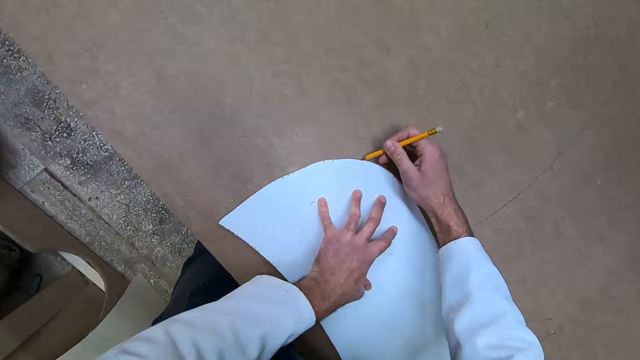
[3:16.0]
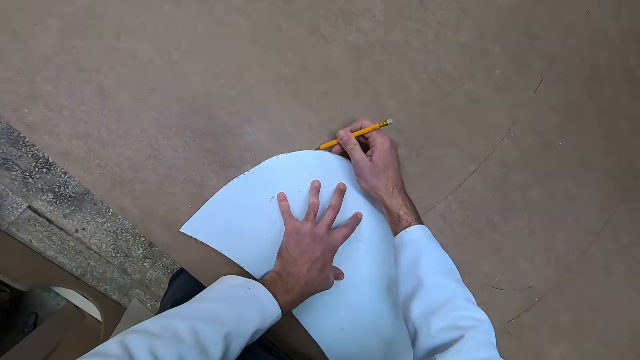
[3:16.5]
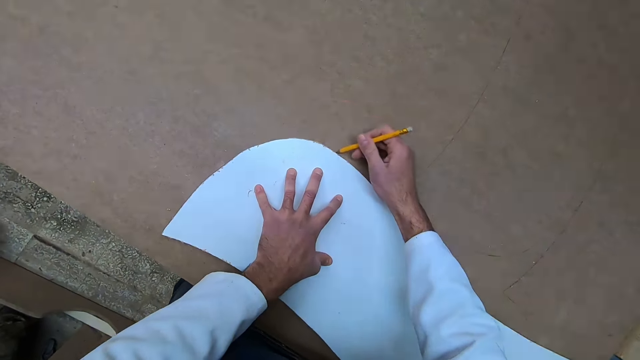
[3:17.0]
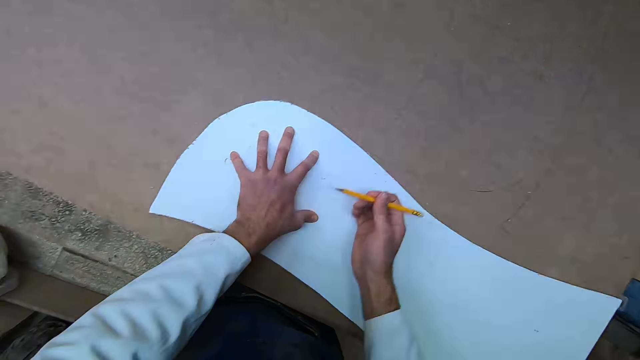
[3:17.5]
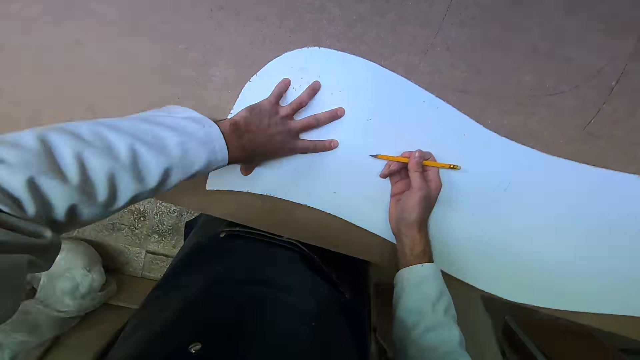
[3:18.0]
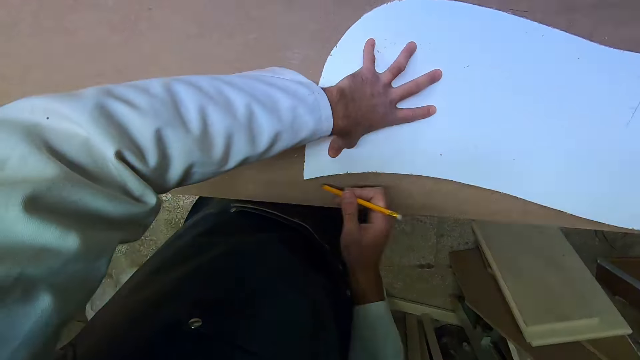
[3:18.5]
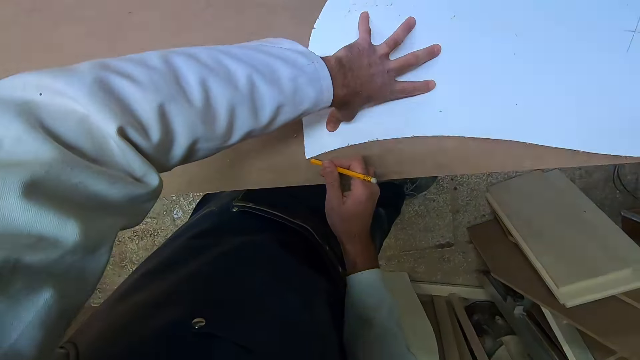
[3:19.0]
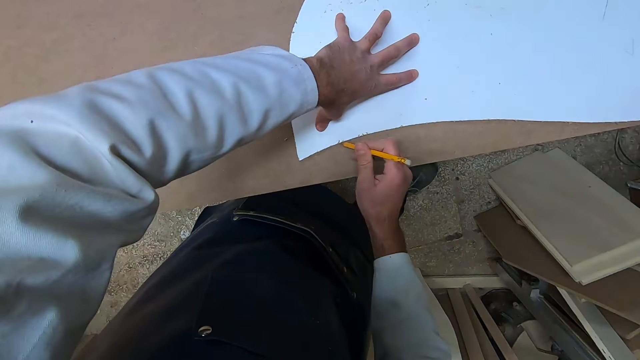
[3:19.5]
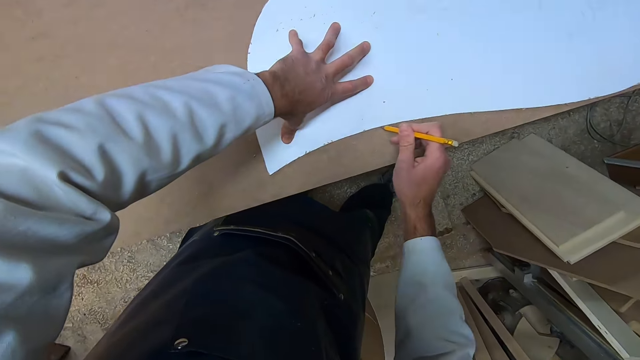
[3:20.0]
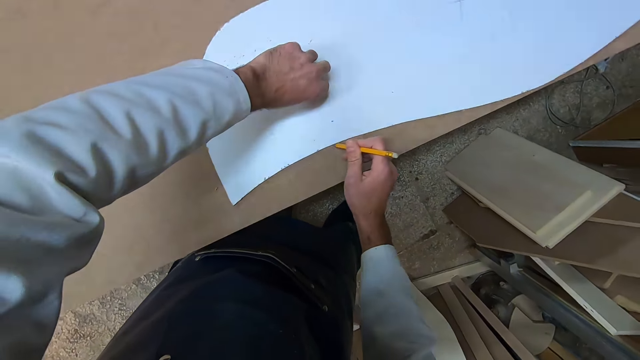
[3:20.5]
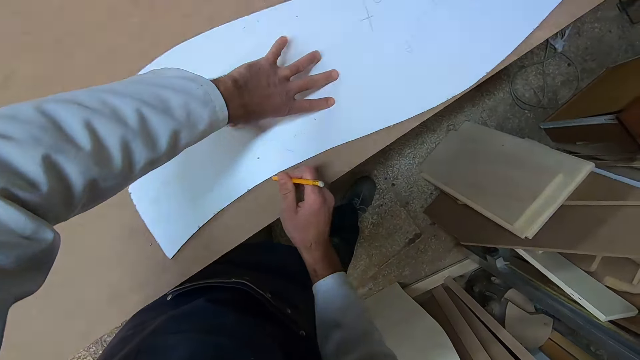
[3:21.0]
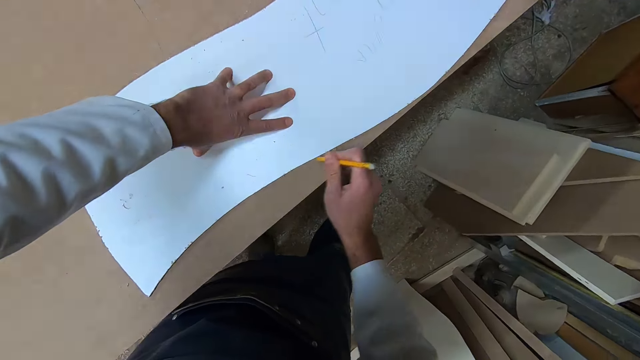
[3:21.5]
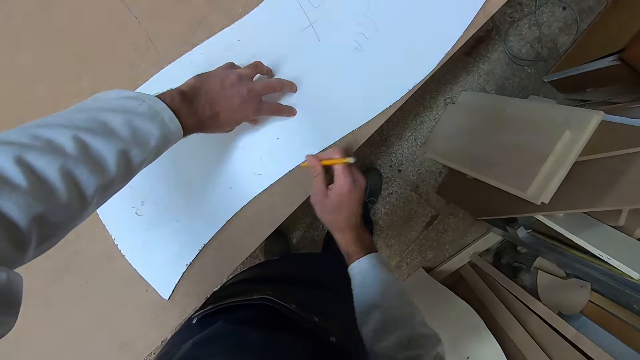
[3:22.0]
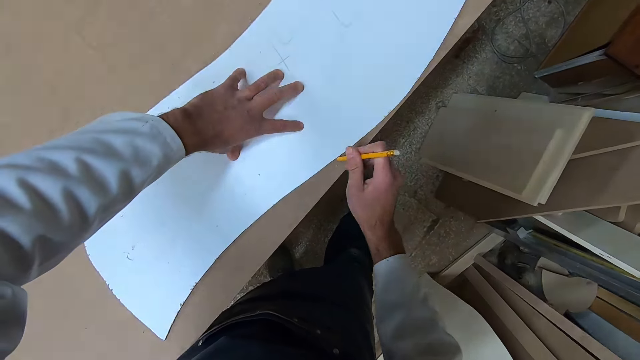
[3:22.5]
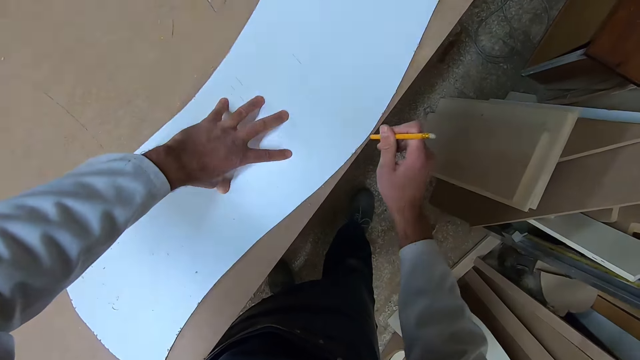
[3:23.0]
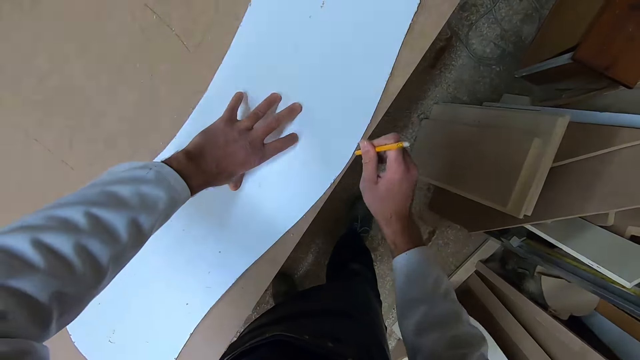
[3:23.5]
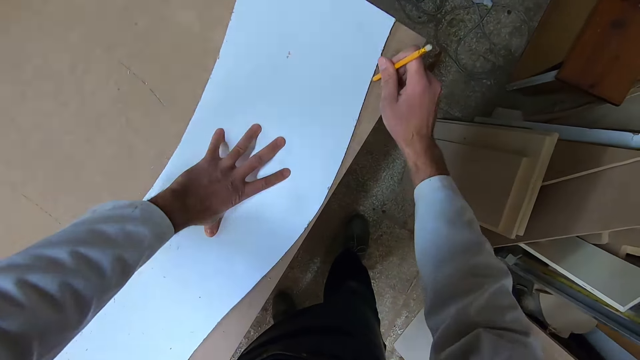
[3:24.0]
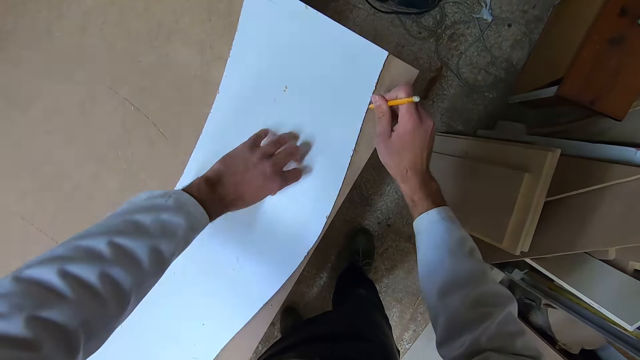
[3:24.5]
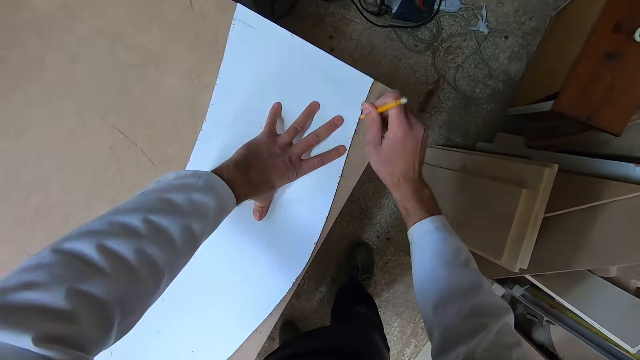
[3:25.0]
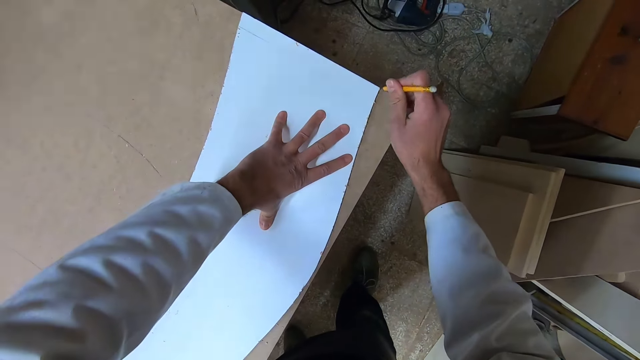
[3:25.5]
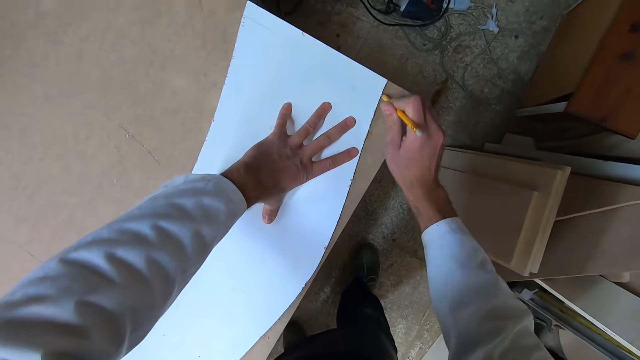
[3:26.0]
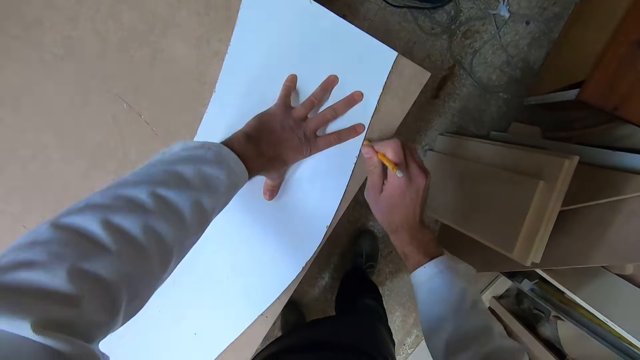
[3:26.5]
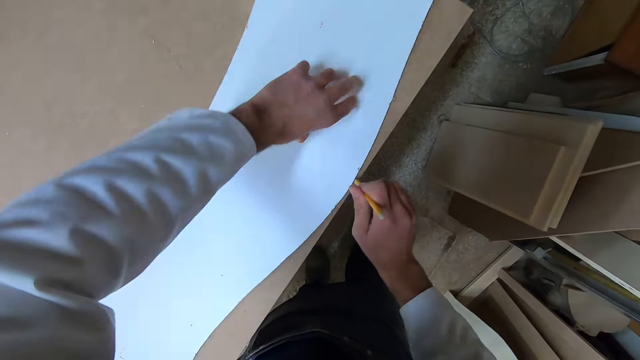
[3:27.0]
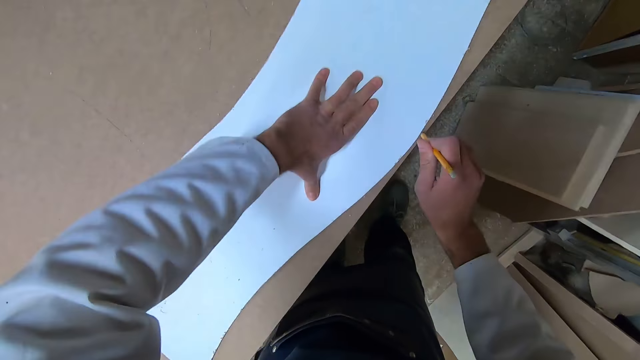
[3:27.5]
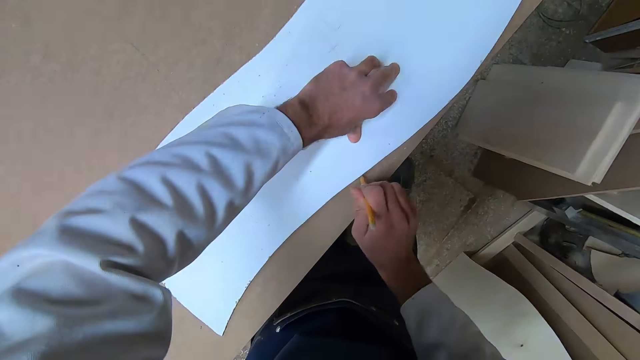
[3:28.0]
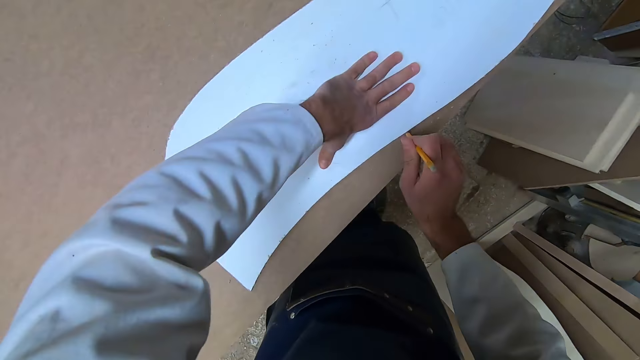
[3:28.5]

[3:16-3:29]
The camera wearer holds the piece of wood. They draw a line on the wood. They stop drawing the line on the wood. They draw a line on the wood. They stop drawing the line on the wood. They draw a line on the wood. They stop drawing the line on the wood. They draw a line on the wood. They stop drawing the line on the wood. They draw a line on the wood. They stop drawing the line on the wood.

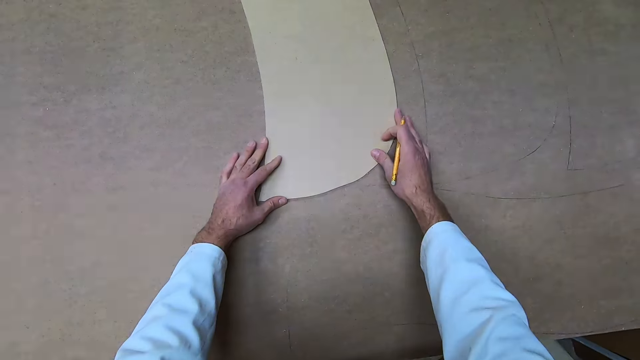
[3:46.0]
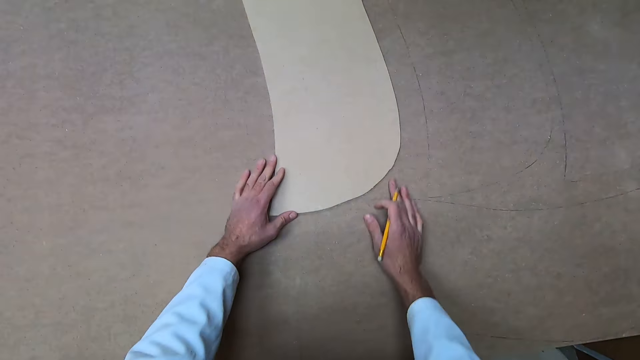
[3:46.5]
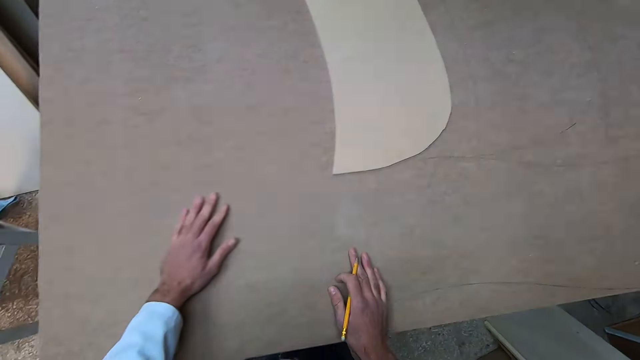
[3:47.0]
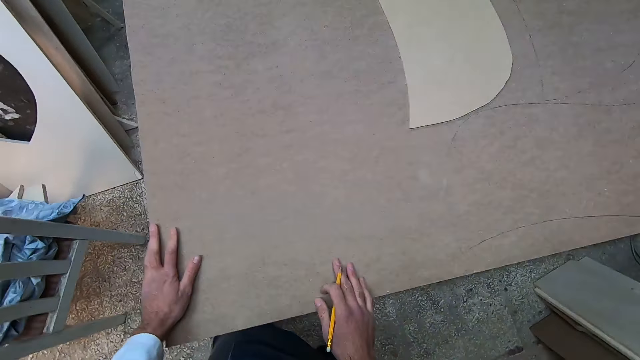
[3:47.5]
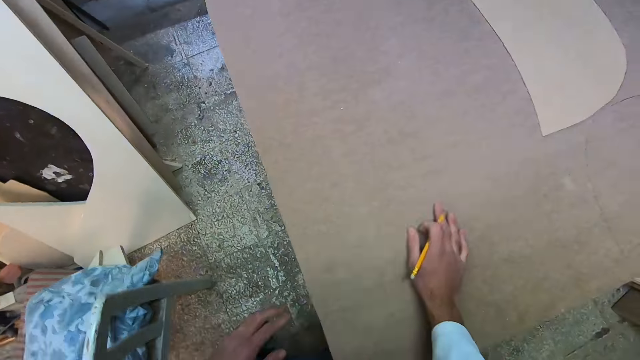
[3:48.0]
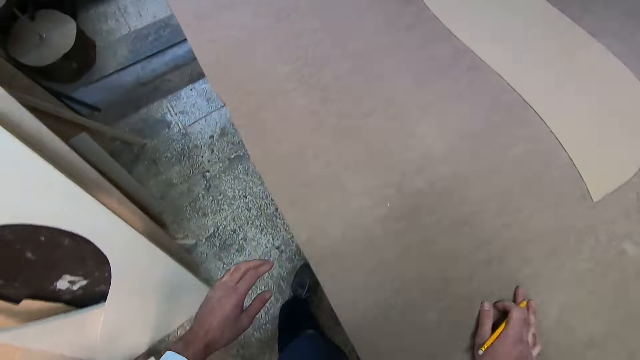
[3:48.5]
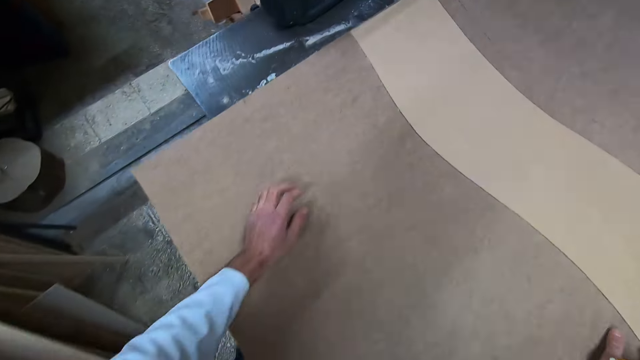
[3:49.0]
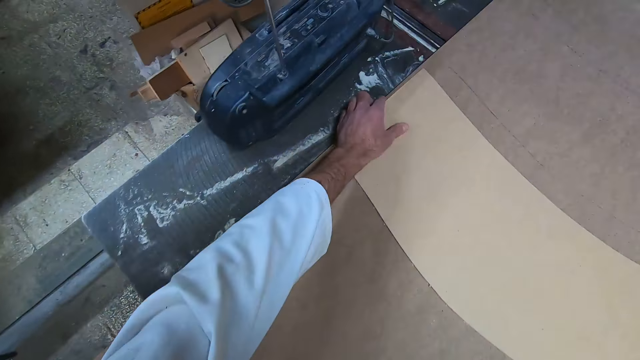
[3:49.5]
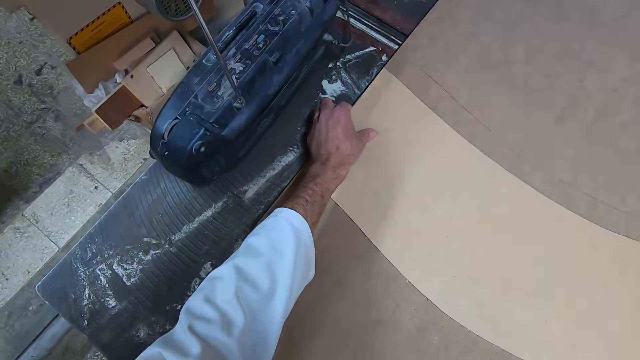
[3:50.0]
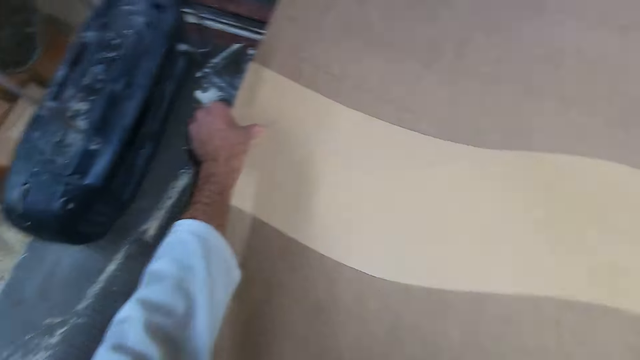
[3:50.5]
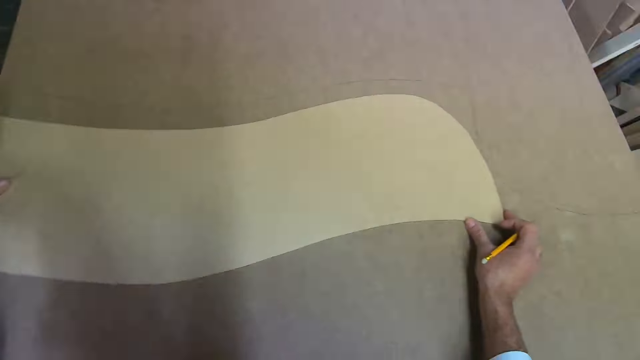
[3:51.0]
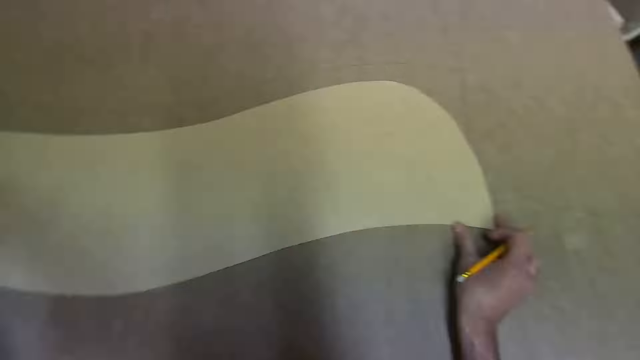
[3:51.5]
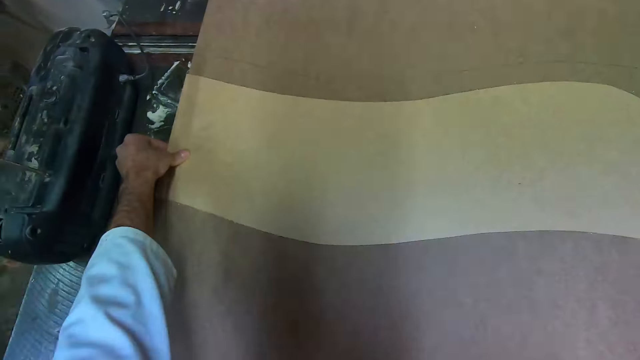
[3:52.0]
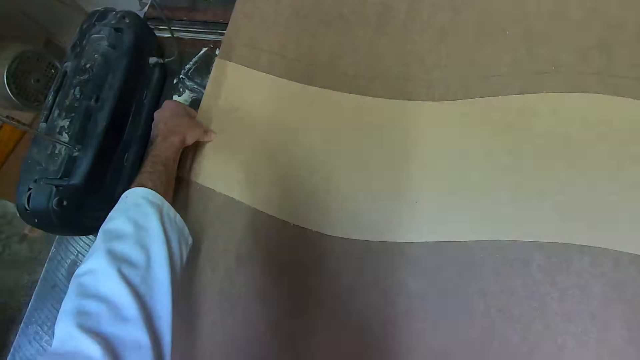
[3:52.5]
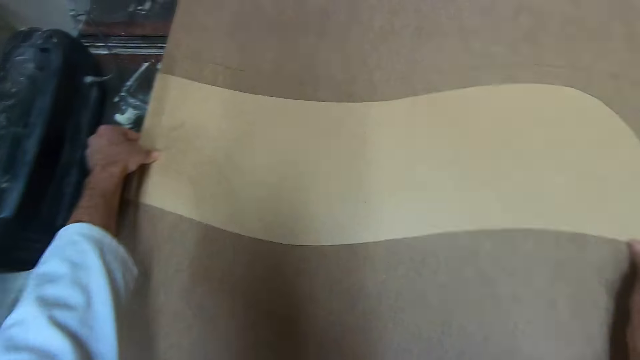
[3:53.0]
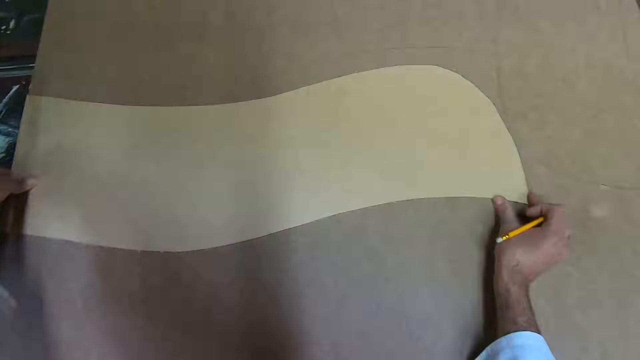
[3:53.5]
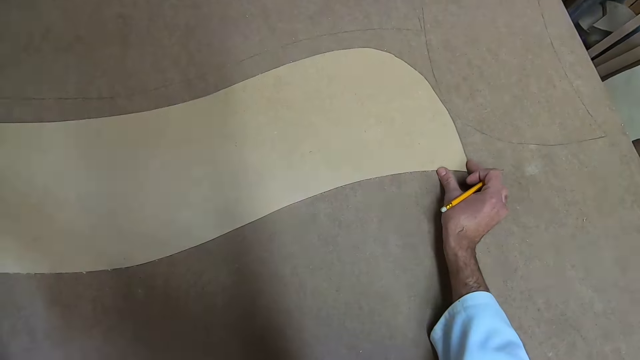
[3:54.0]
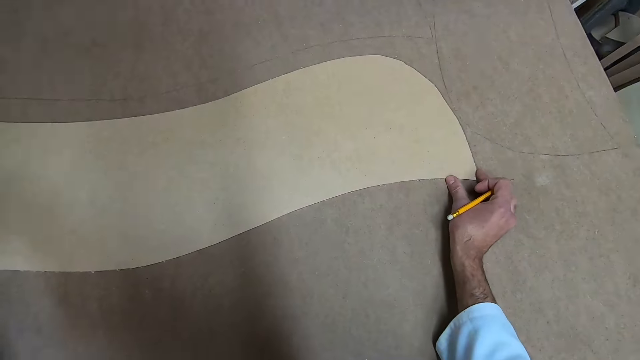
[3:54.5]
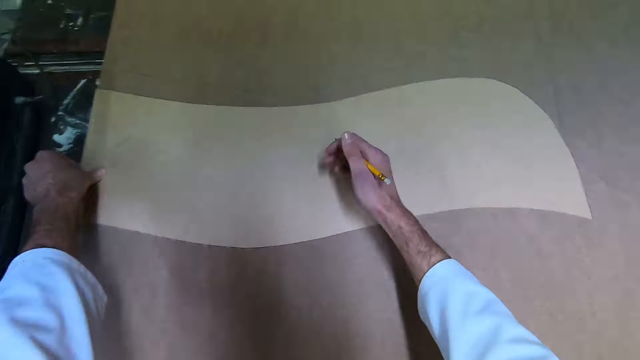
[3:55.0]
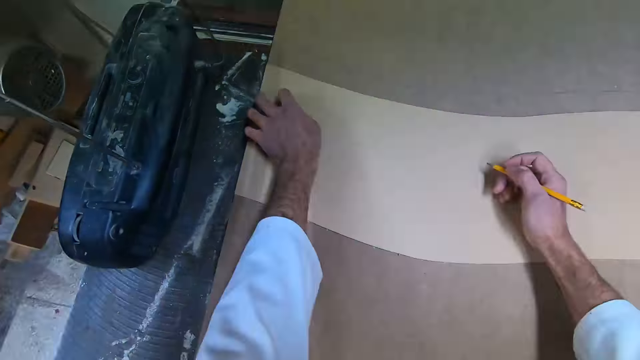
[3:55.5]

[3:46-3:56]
The camera wearer walks on the floor. They hold the piece of wood. They place the cut out properly on the wood.
